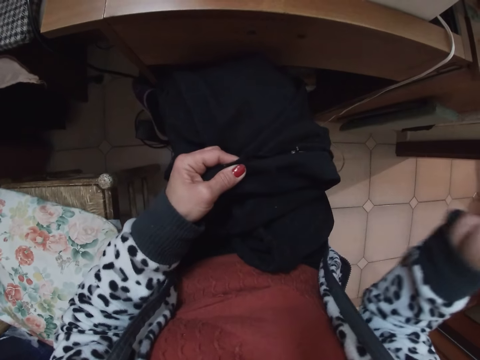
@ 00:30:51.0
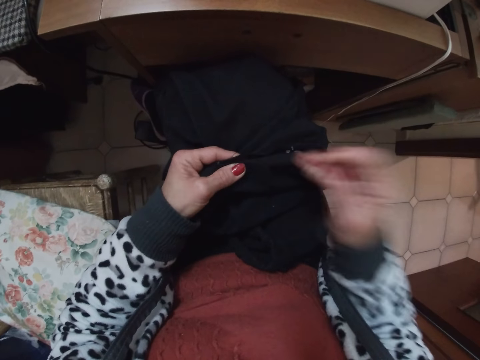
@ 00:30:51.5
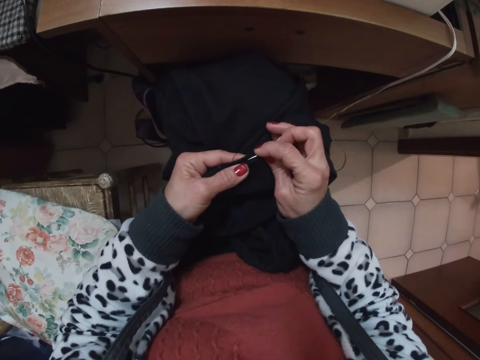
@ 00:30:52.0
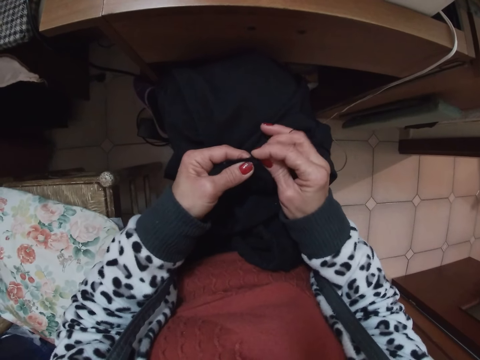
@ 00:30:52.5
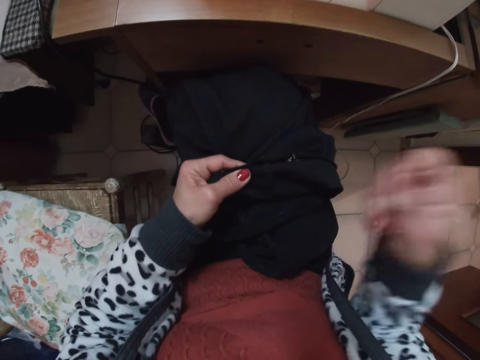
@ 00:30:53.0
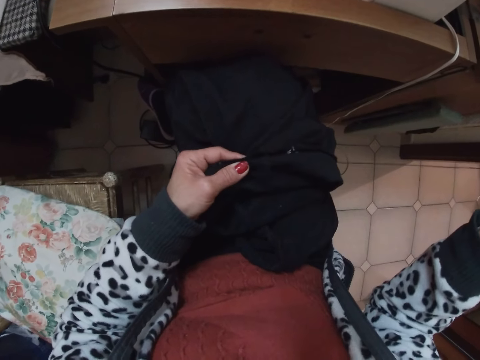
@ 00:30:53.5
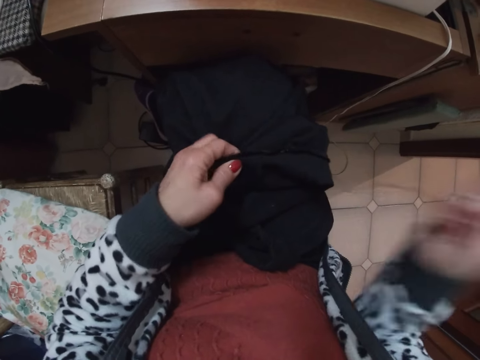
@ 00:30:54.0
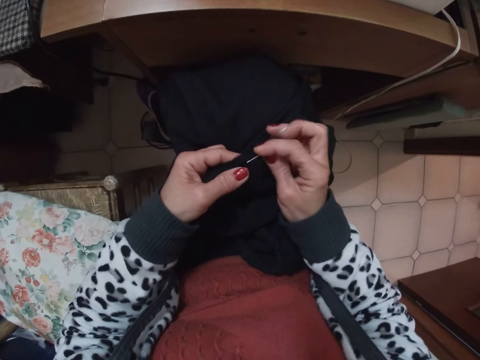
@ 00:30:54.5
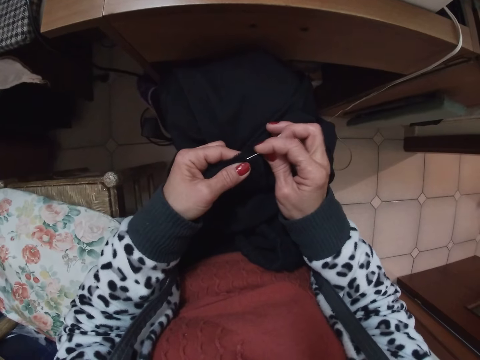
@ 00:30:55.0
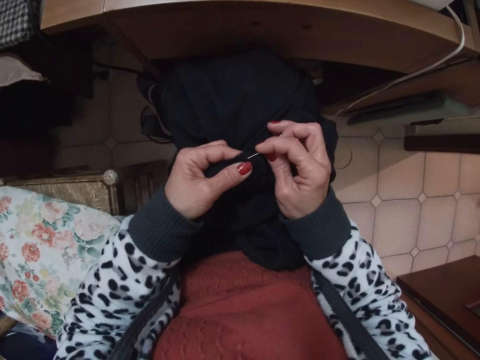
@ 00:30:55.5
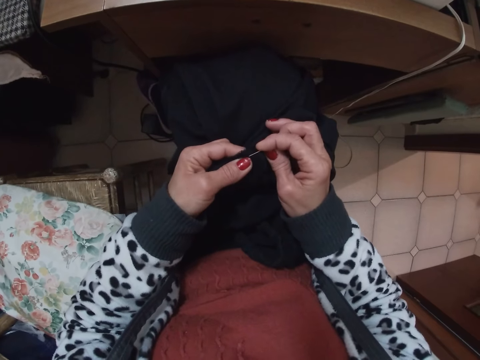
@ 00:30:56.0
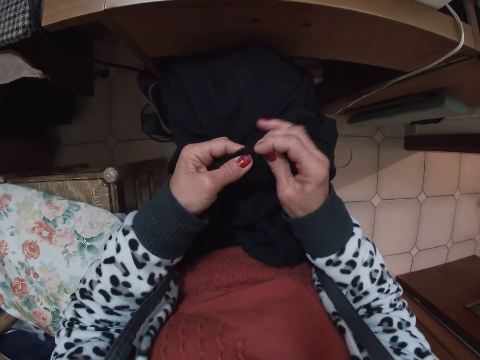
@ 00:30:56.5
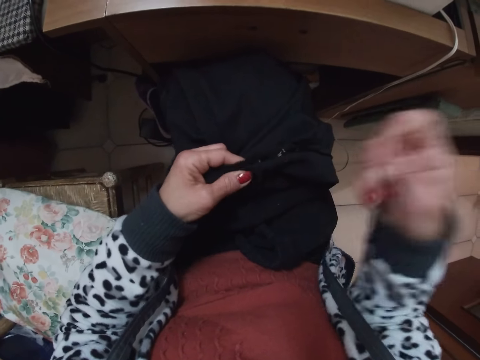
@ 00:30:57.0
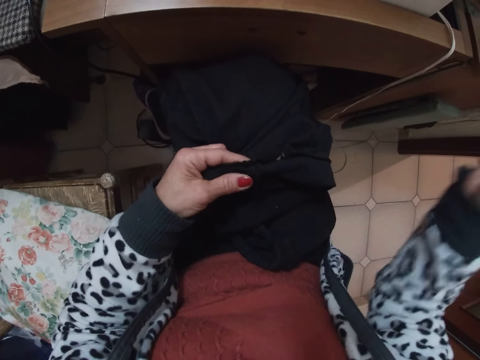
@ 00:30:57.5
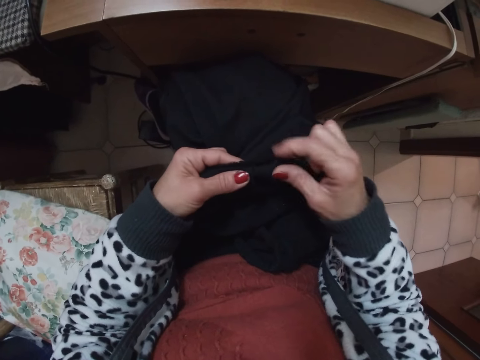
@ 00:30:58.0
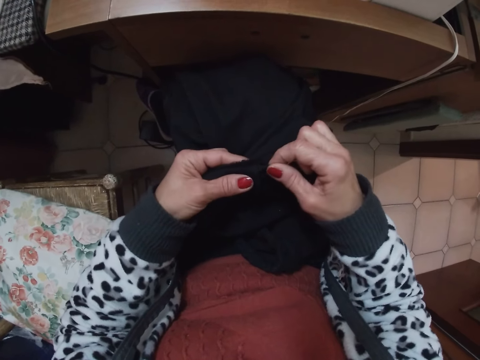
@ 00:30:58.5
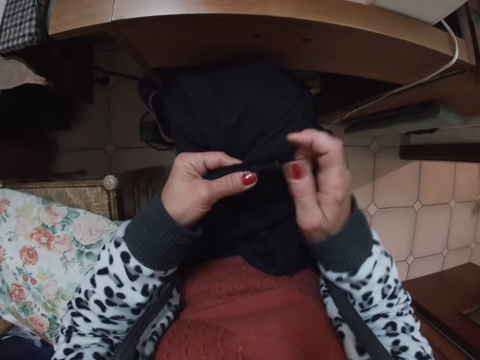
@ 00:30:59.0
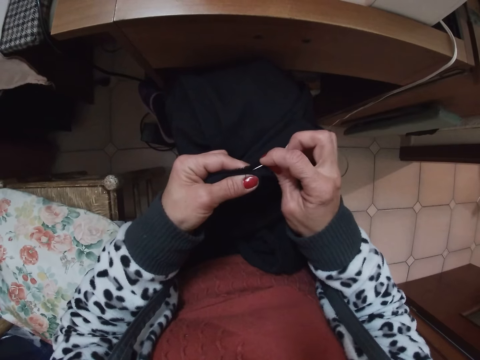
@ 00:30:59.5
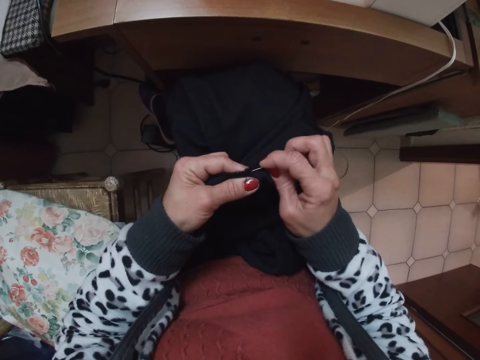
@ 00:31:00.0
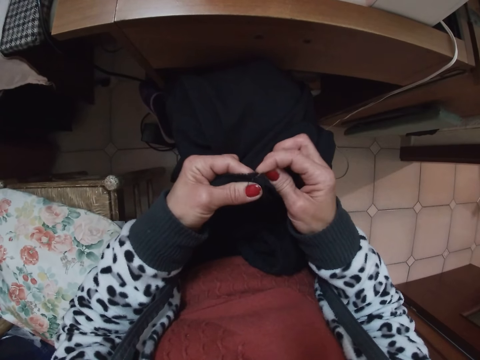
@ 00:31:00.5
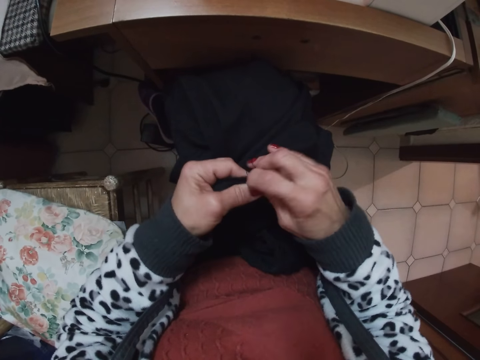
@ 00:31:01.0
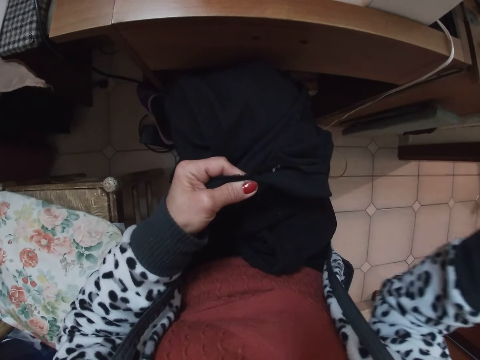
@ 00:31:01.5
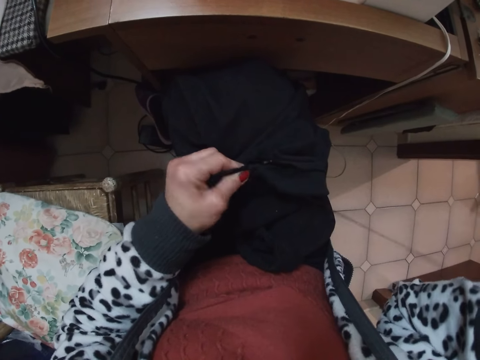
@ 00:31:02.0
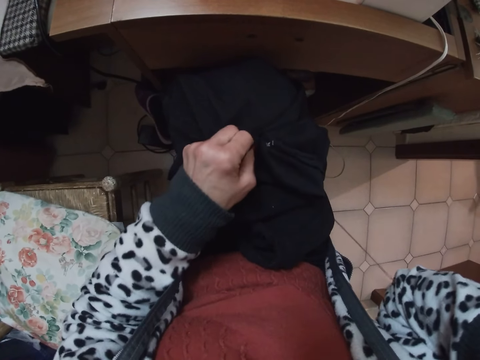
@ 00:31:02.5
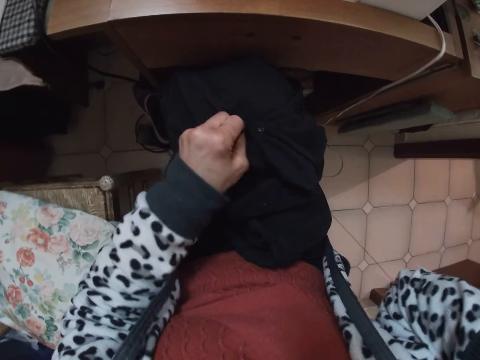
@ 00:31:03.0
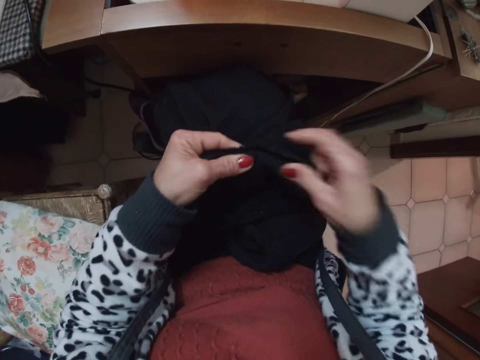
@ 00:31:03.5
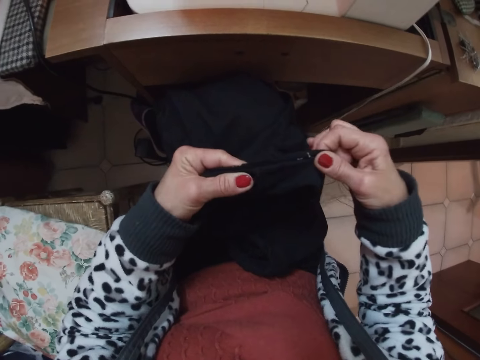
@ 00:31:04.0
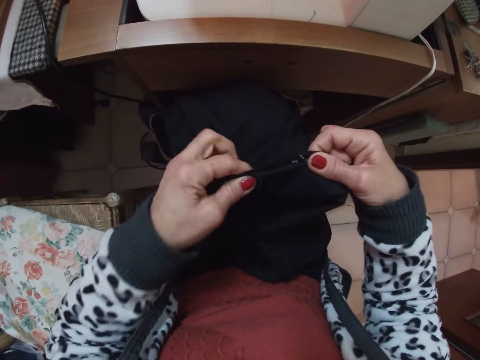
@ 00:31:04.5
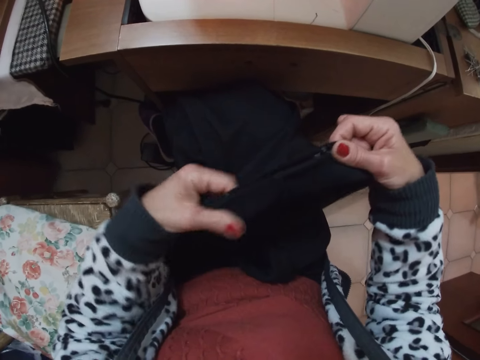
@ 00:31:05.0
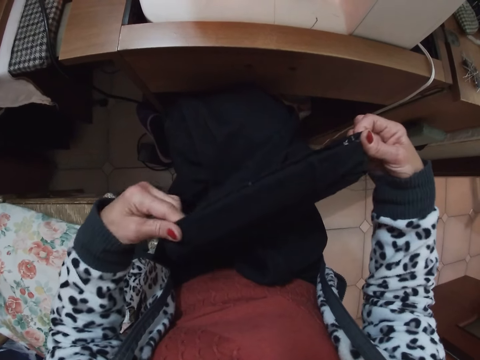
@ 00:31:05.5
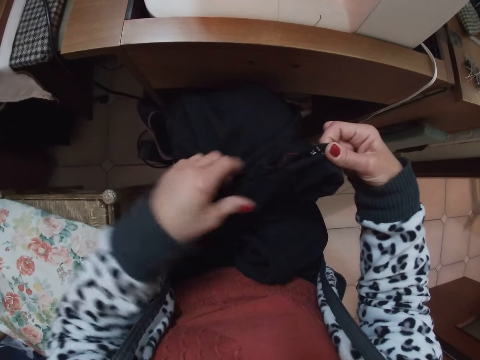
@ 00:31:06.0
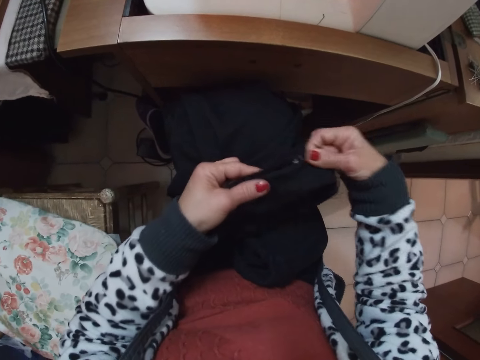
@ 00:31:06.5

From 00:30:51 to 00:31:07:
The camera wearer lifts up the hand. They stretch the cloth.

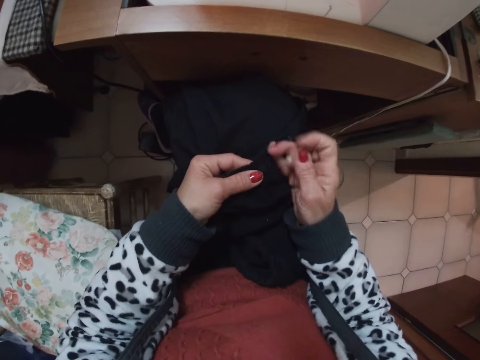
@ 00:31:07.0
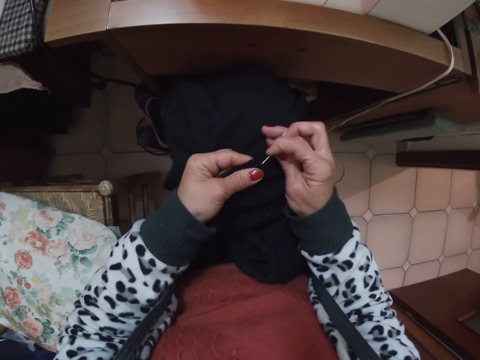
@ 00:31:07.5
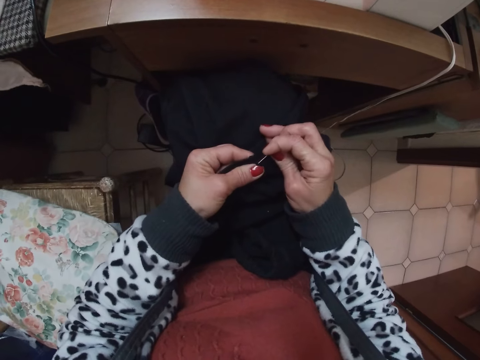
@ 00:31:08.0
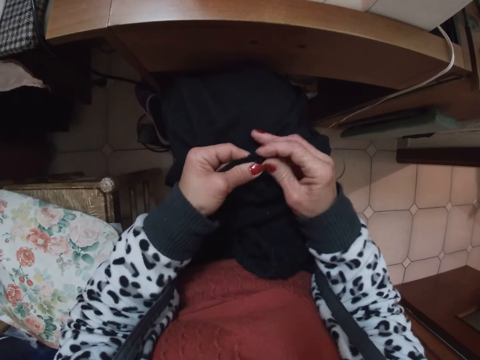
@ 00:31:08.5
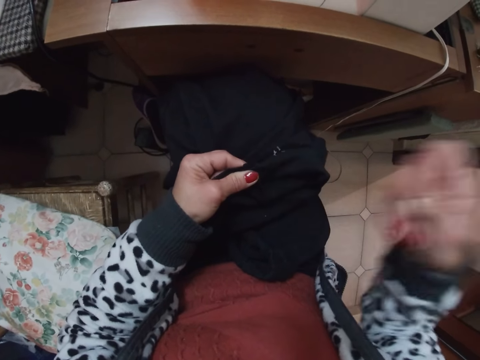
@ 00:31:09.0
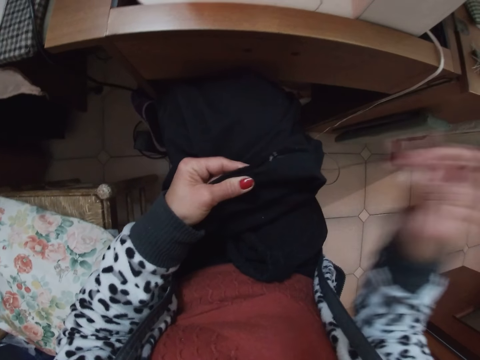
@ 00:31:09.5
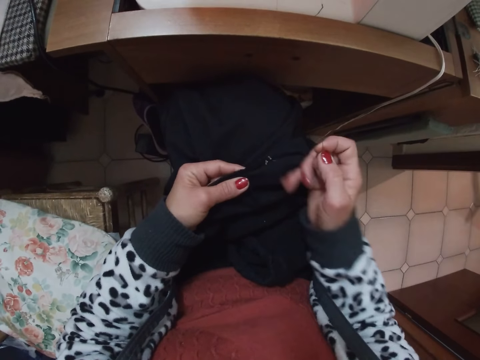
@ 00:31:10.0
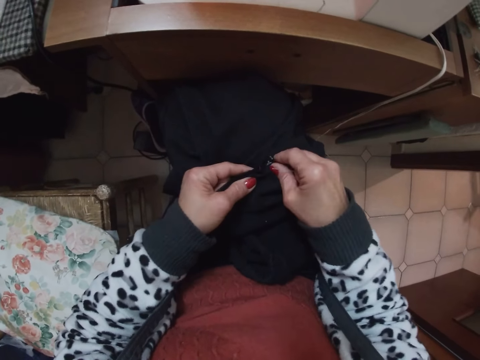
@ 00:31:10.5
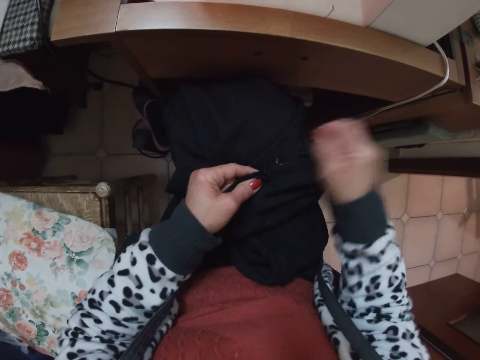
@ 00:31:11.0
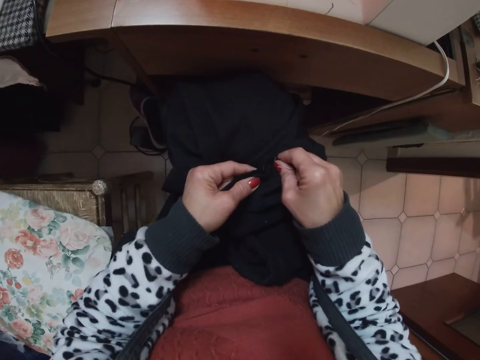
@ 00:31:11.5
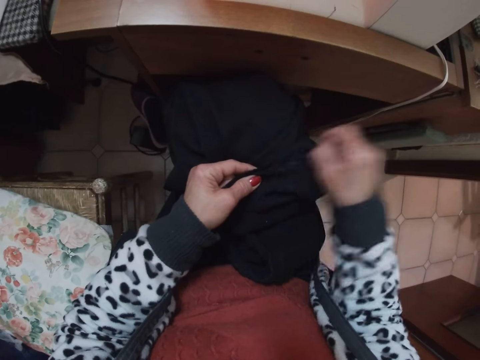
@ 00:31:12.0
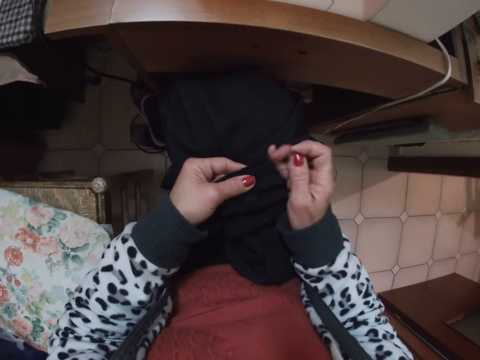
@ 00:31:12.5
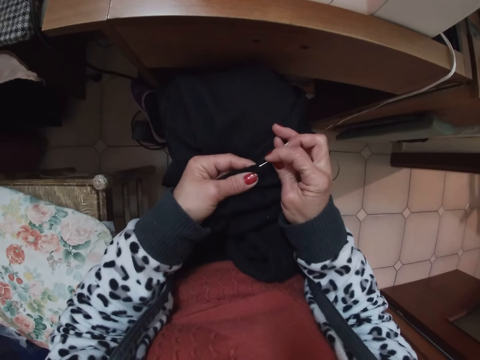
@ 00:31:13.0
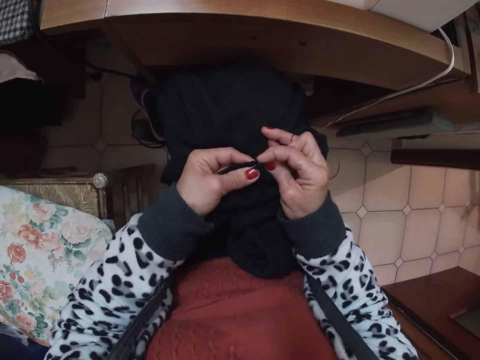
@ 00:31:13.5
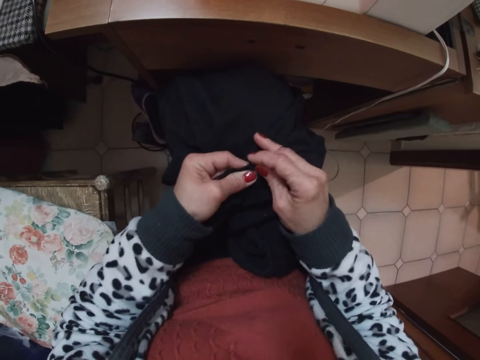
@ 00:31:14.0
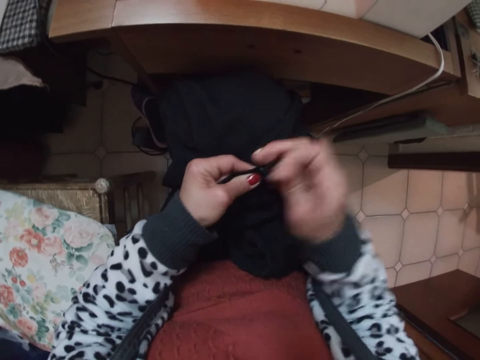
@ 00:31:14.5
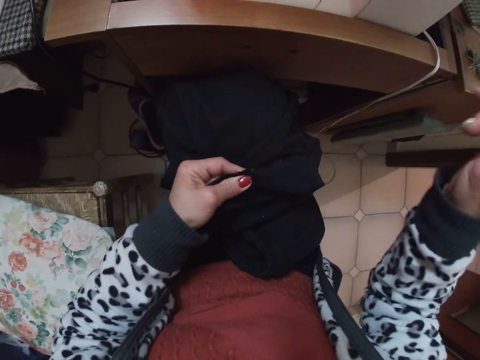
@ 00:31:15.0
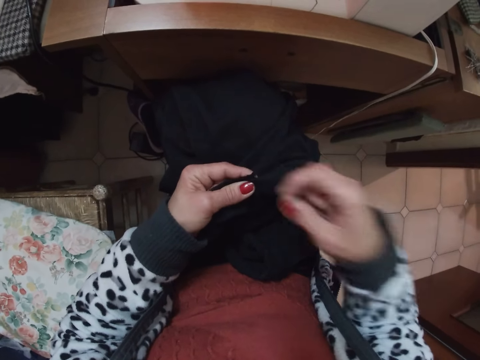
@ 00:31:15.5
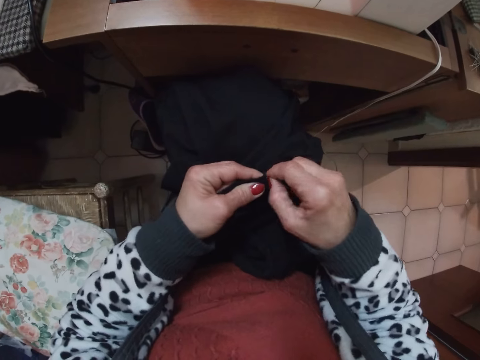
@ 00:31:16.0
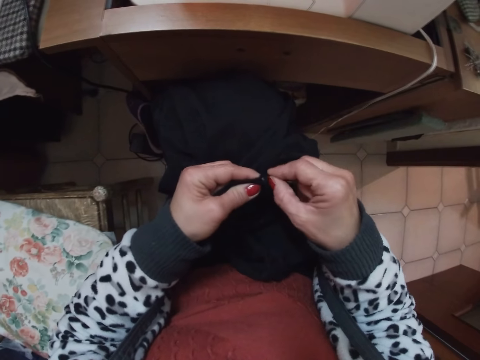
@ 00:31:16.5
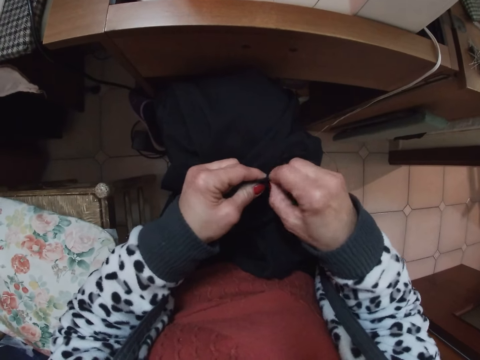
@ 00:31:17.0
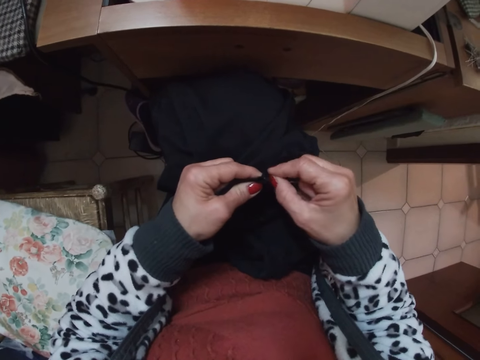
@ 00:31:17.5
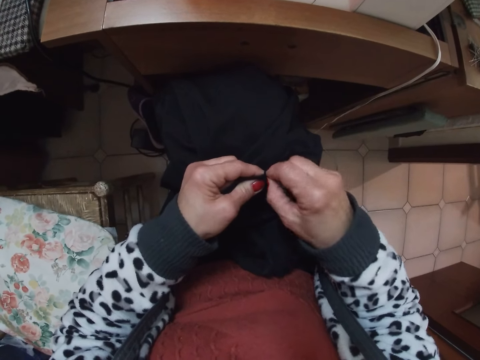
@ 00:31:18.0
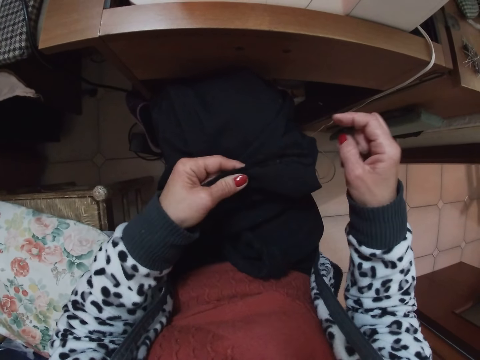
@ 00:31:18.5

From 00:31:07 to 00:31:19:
The camera wearer sews the cloth with needle and thread. They stretch the thread. They remove small strings. They sew the cloth with needle and thread. They stretch the thread. They remove small strings.
